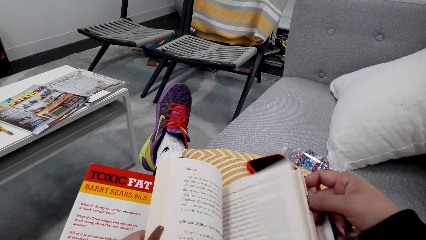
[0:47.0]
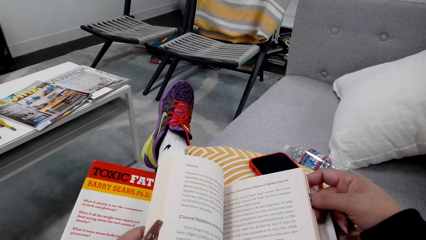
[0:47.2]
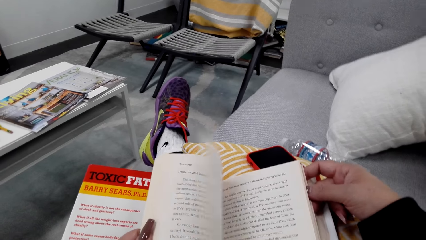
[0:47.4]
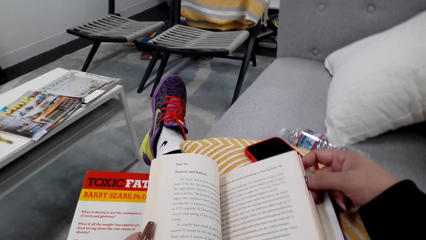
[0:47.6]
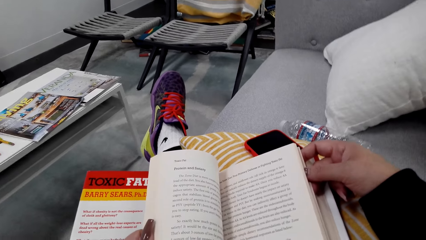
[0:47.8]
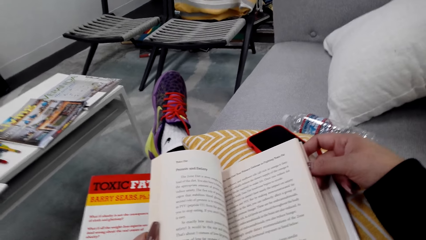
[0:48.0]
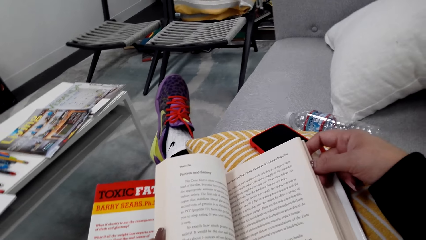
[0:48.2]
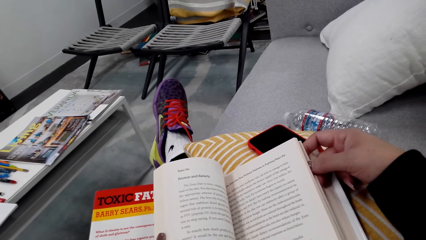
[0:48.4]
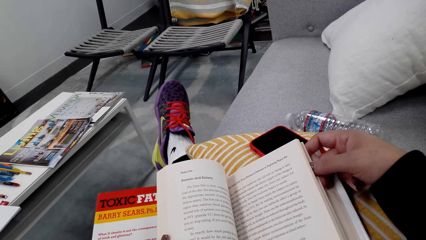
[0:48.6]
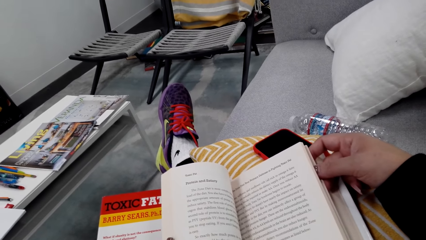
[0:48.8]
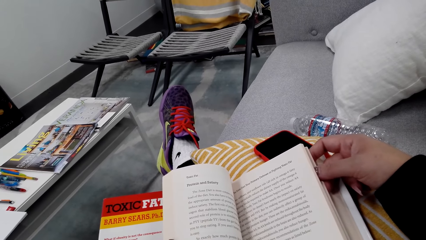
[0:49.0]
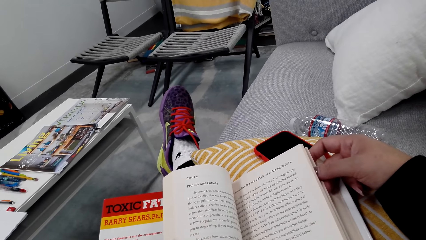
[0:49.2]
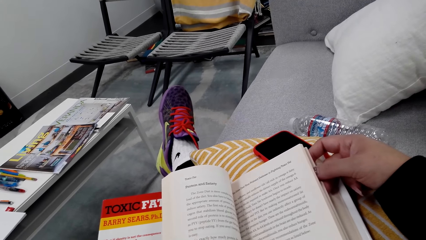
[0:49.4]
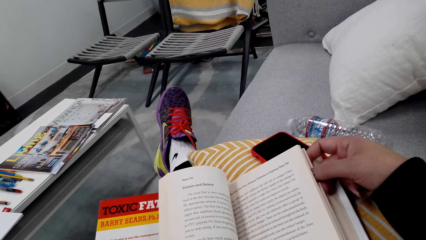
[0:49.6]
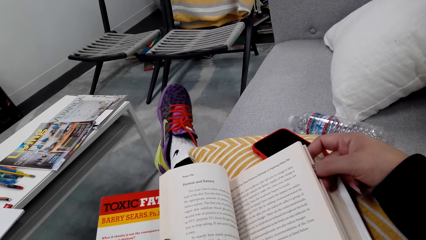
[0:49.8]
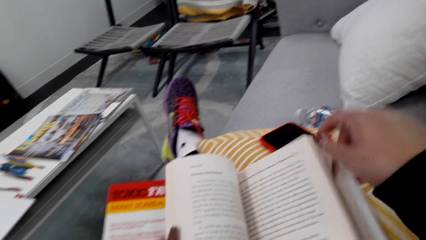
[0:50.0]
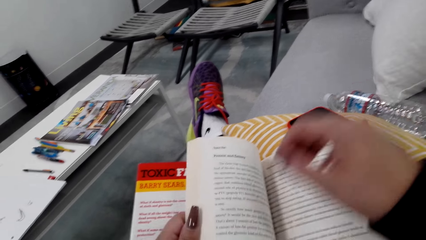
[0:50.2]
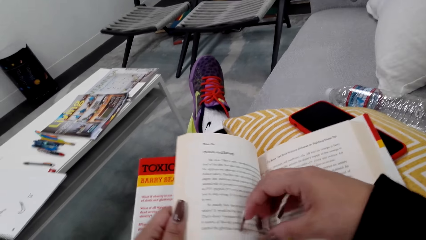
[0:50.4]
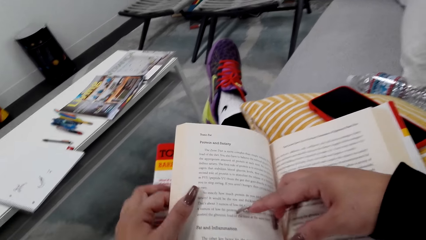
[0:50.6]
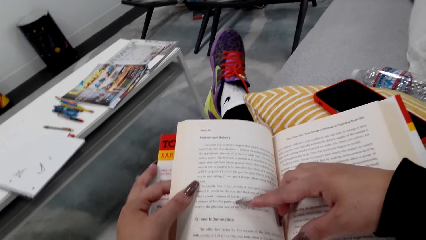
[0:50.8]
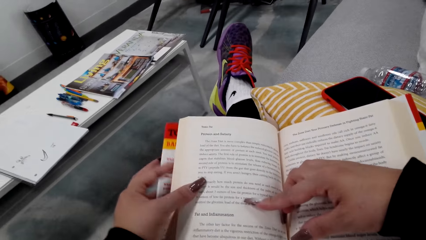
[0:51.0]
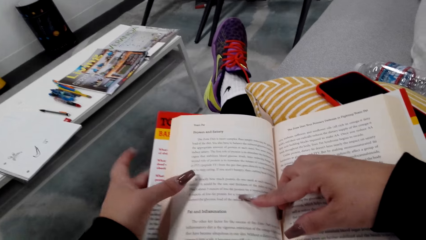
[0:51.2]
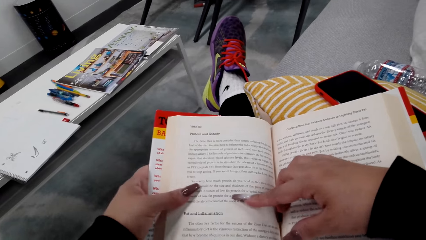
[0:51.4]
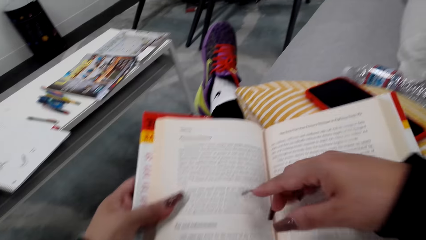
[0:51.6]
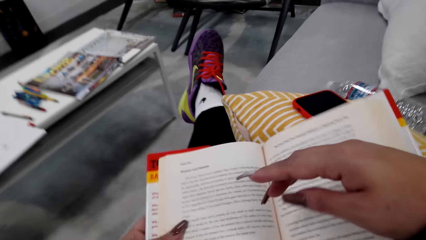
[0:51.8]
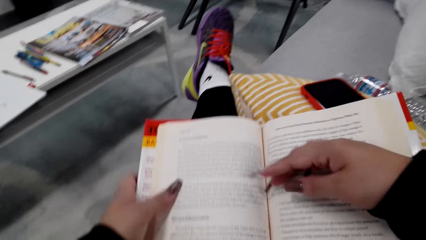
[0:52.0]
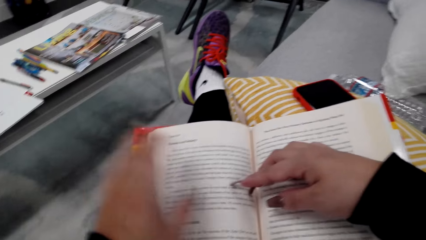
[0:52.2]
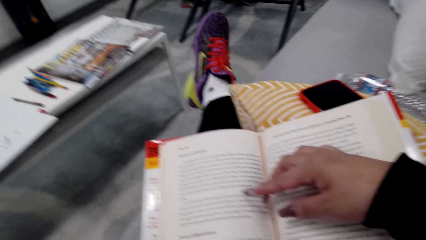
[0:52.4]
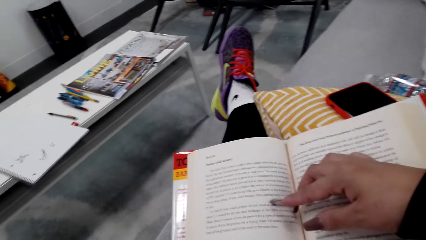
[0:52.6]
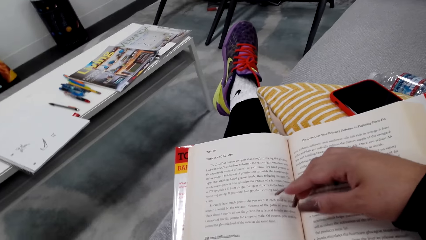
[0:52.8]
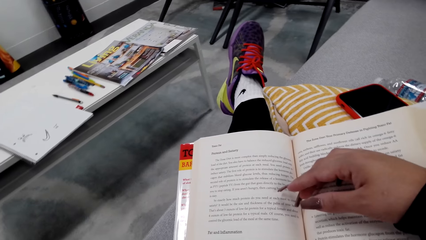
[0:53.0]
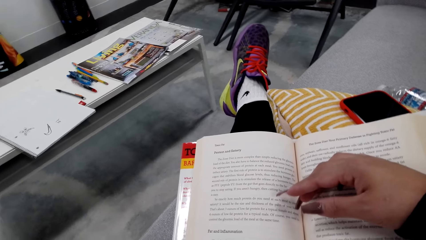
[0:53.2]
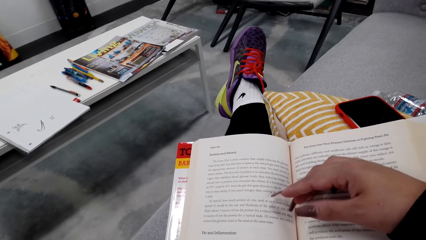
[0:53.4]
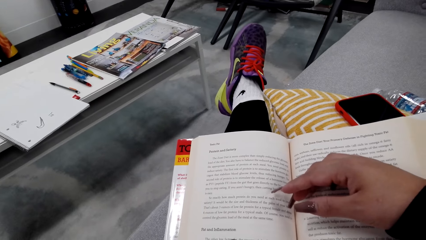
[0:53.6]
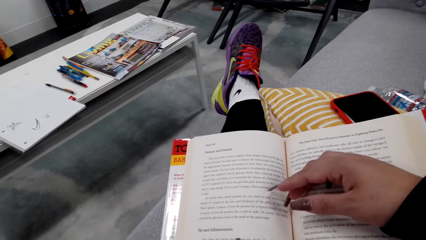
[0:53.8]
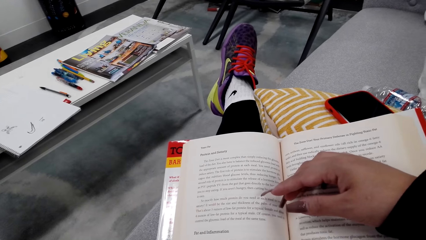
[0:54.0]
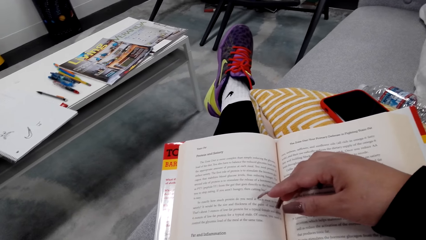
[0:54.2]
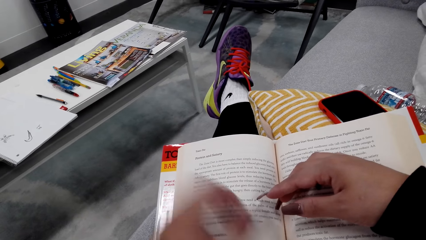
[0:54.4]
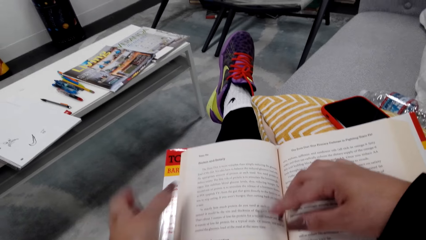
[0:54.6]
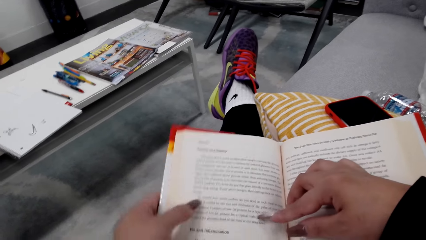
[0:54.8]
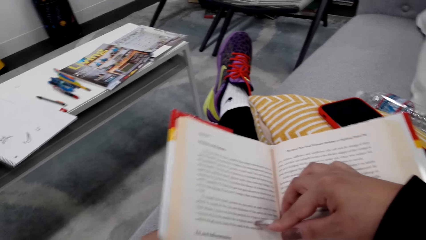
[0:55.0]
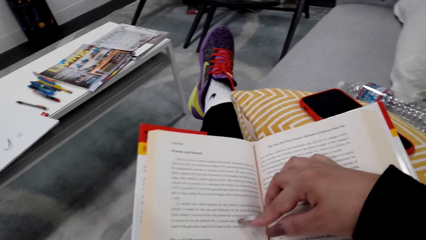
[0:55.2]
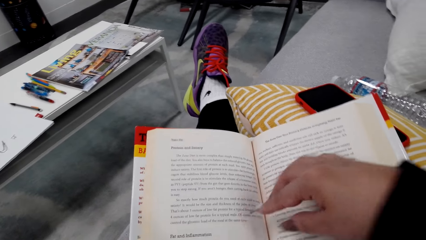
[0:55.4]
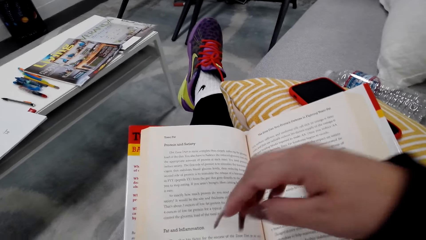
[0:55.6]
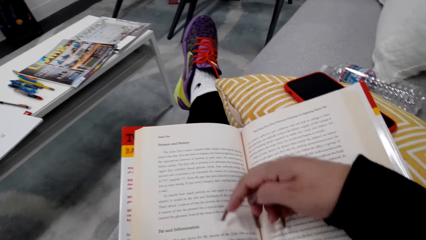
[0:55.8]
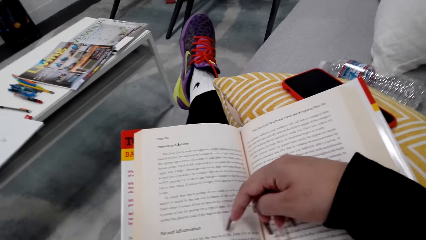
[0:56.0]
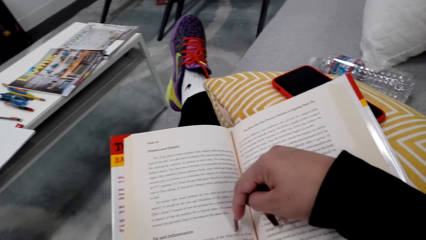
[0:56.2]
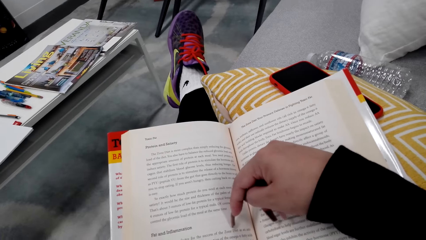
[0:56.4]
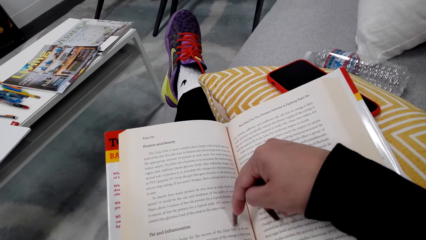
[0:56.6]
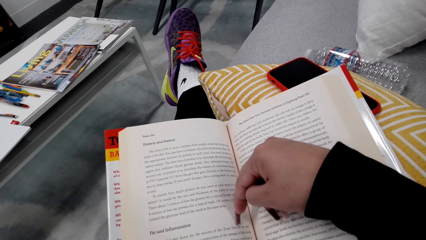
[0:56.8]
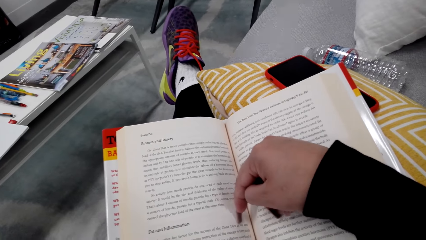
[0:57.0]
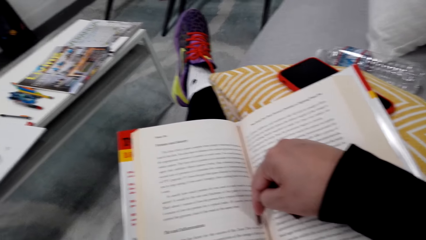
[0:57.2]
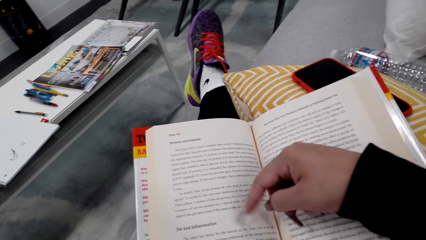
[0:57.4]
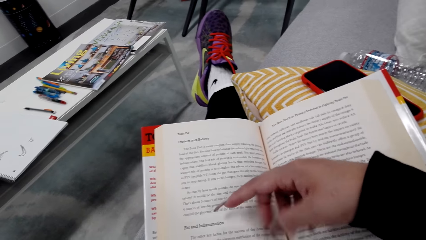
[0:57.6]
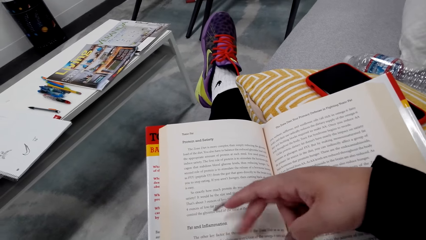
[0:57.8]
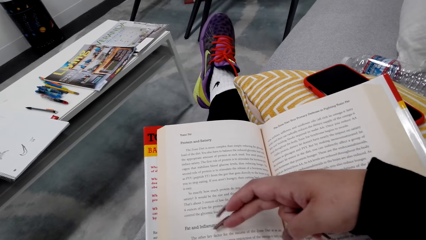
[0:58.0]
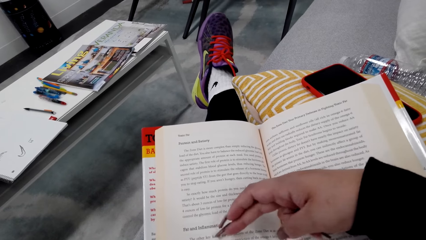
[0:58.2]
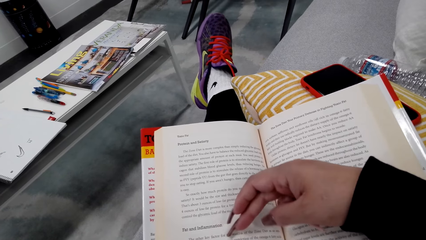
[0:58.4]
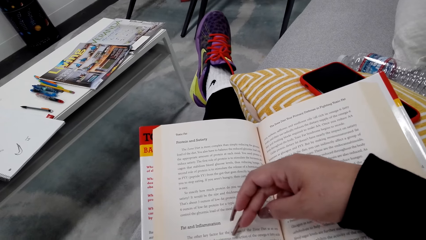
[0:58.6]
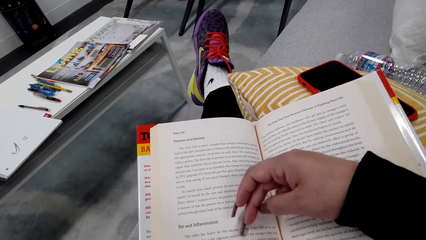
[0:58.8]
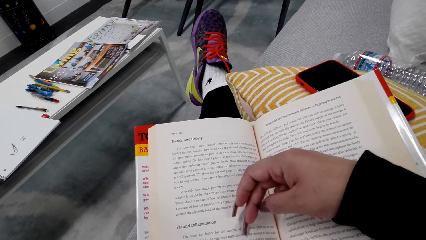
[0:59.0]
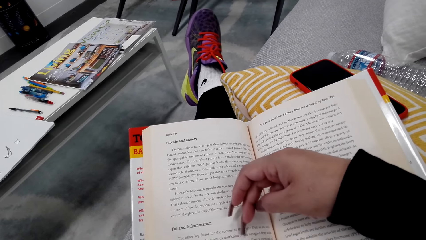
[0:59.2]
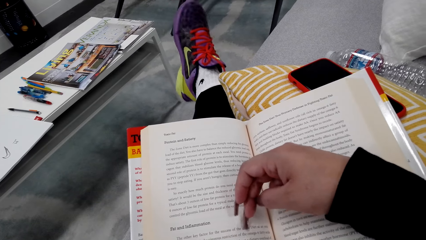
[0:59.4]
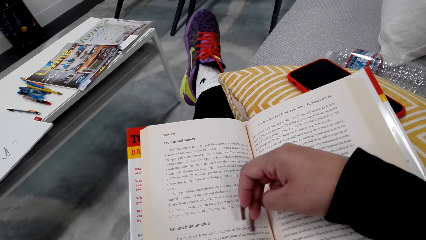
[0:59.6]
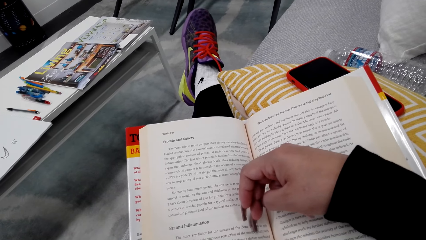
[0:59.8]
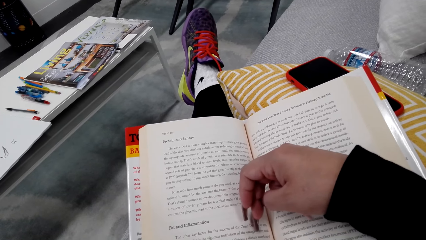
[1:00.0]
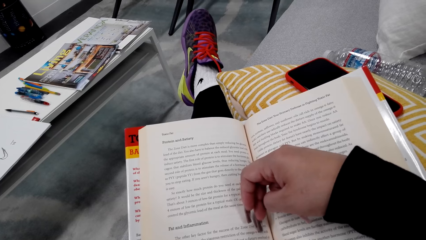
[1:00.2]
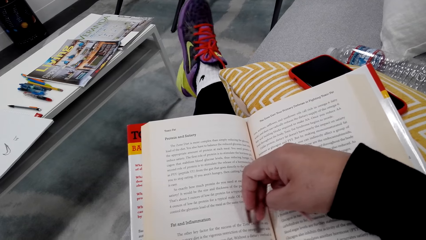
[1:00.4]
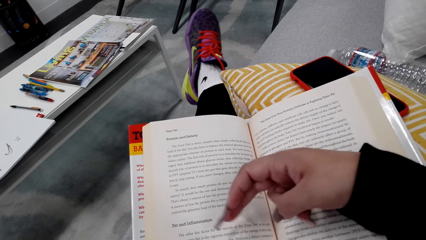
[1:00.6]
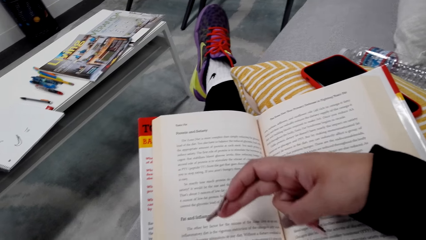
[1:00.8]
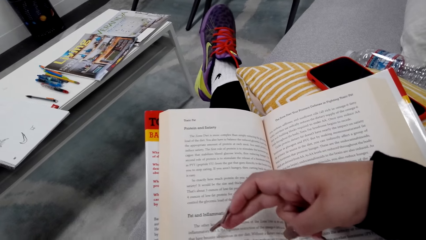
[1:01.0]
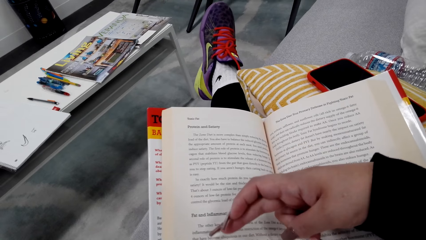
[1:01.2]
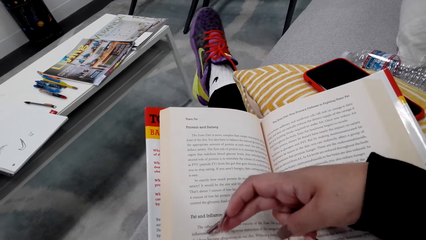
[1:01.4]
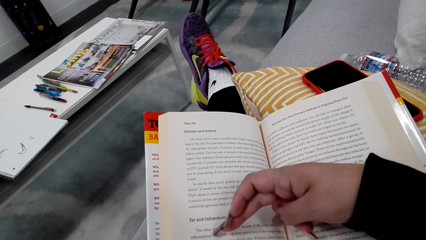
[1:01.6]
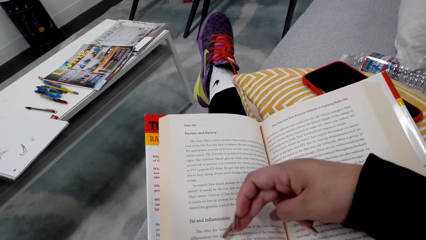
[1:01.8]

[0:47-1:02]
The camera wearer holds the book. They move the hand. They start to read the book. They hold the book with the hand. They put the hand on the book. They read the book.
